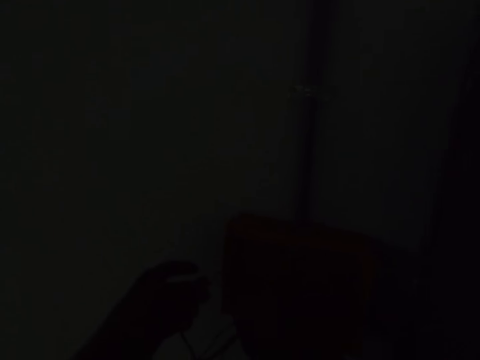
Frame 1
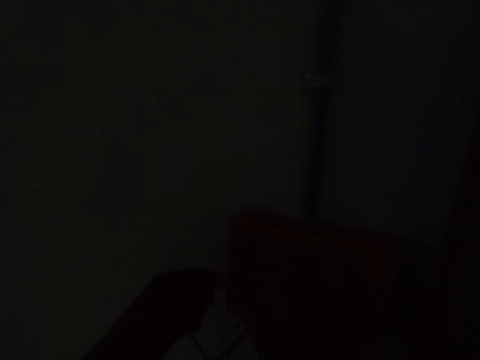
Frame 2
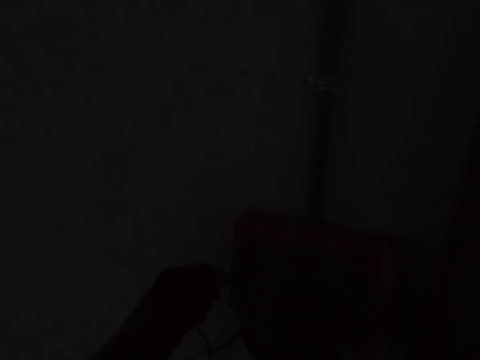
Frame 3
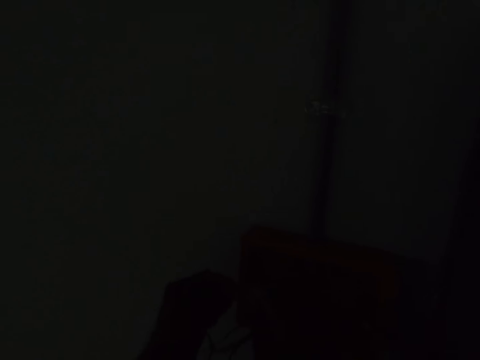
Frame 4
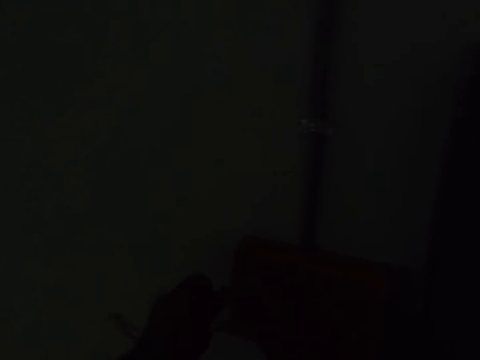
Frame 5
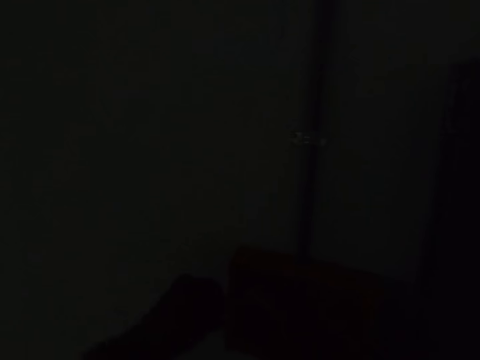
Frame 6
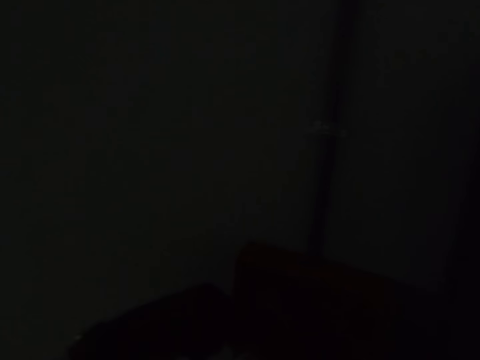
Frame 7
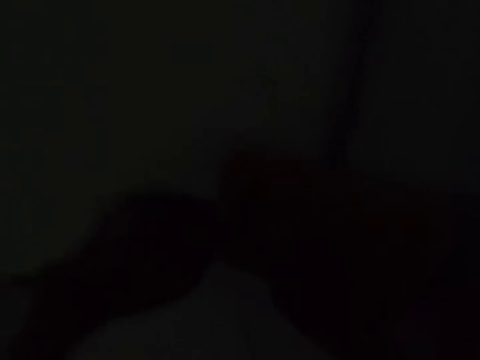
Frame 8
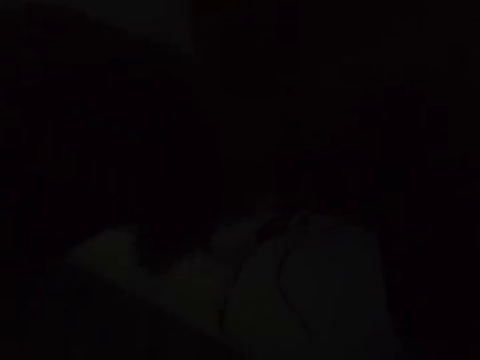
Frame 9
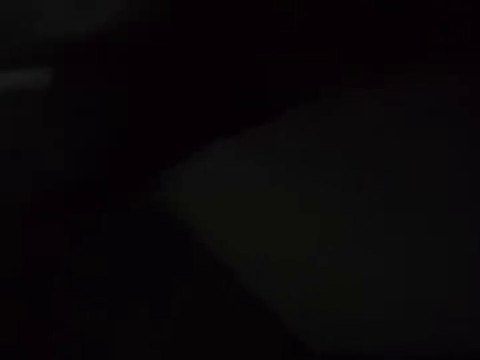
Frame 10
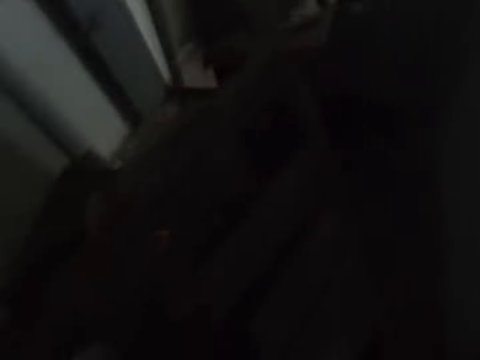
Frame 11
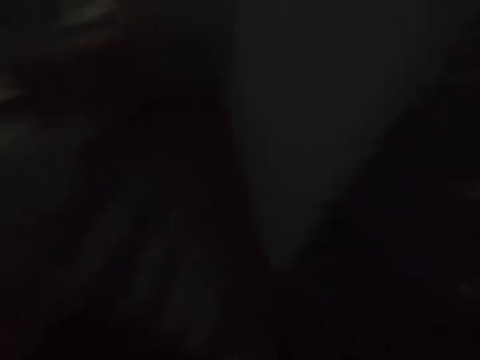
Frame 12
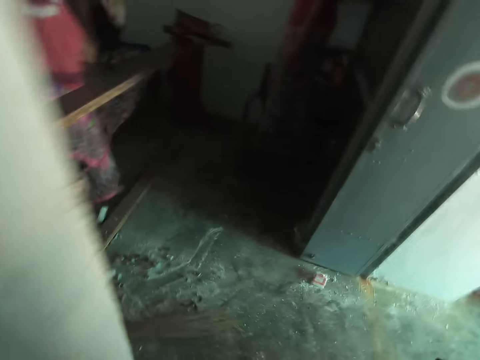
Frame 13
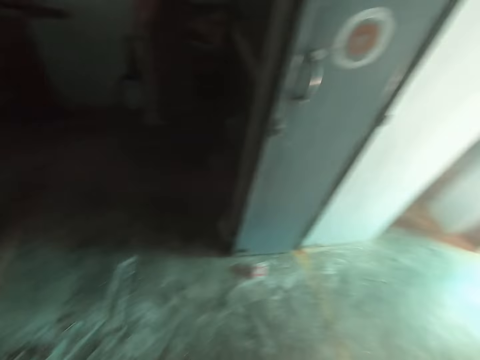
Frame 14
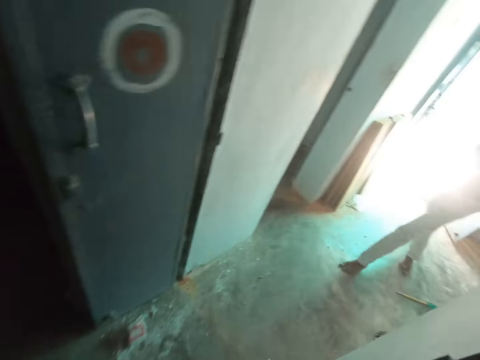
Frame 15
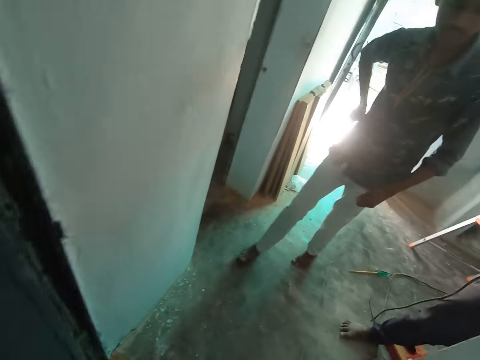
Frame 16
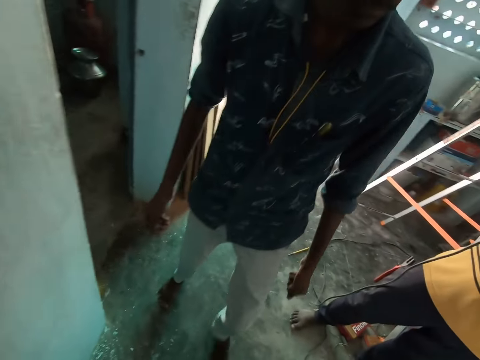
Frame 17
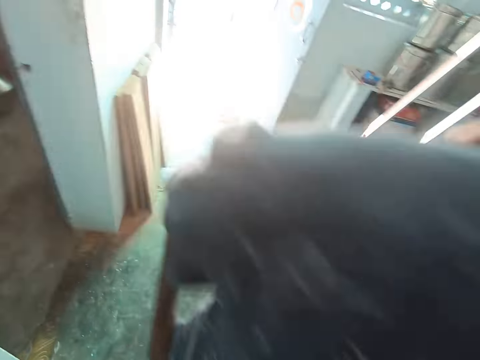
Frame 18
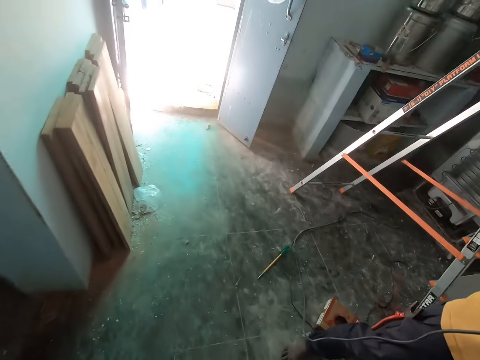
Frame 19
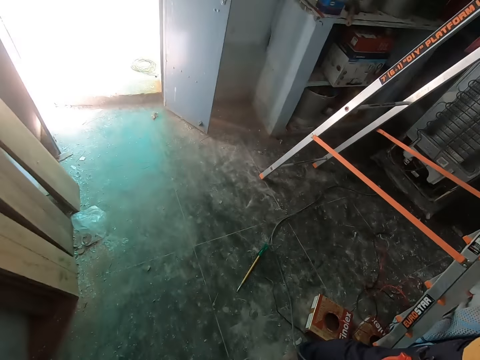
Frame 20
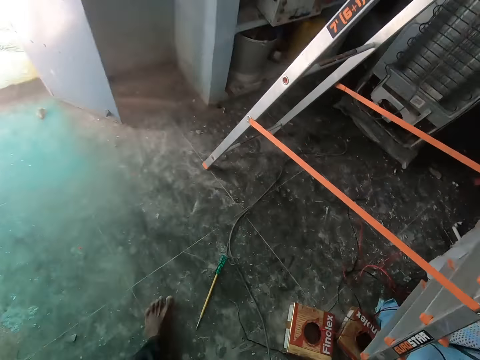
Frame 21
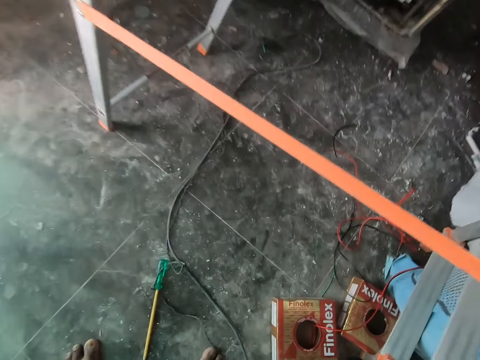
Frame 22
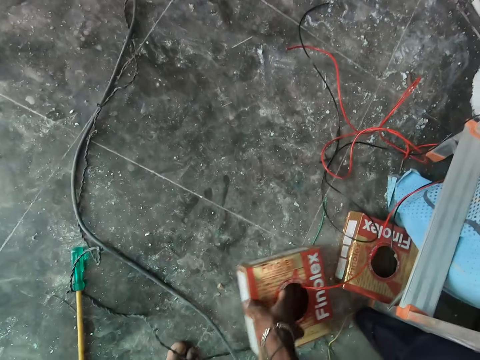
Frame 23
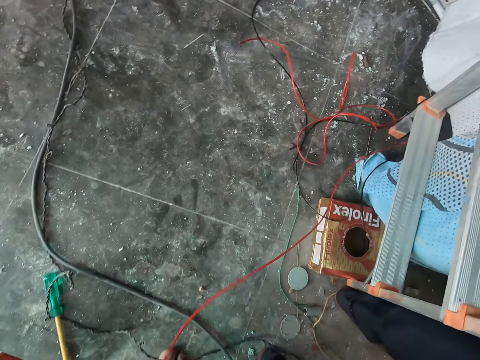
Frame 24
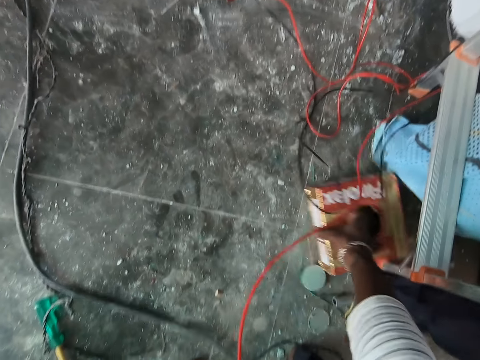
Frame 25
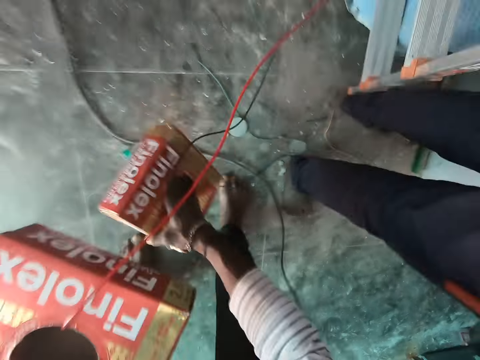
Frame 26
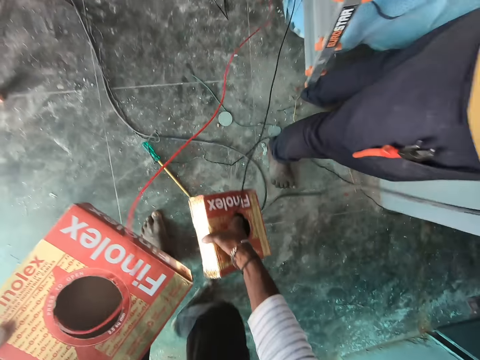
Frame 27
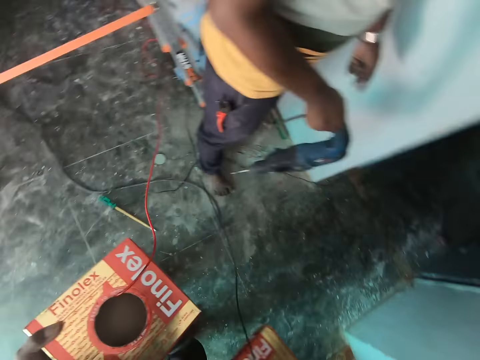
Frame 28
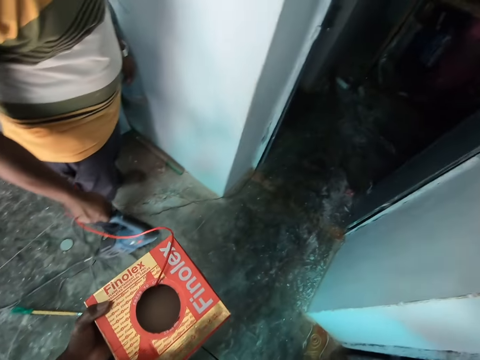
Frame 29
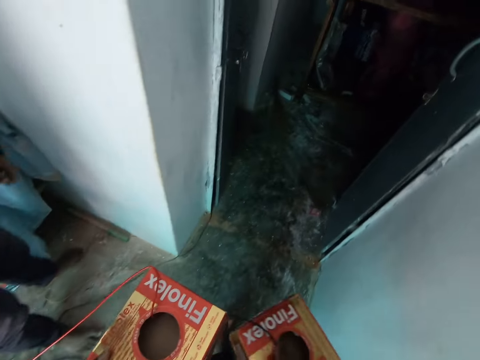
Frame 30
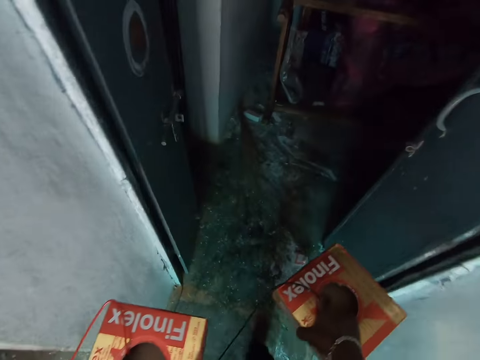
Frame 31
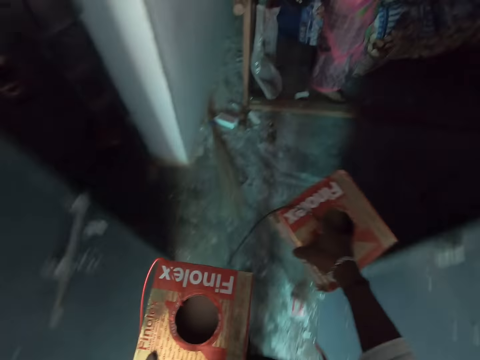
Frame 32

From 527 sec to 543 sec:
The camera wearer joins the wire. They walk around. They pick up a box, pick up another box, walk around and walk back.

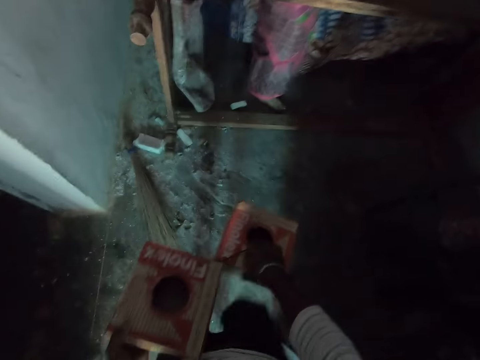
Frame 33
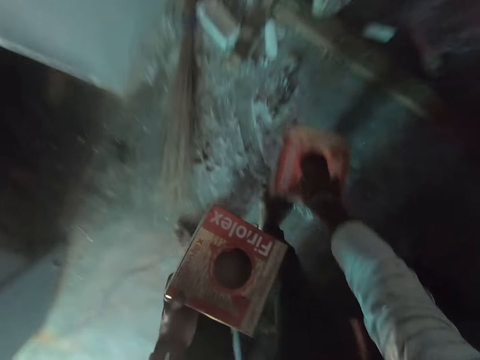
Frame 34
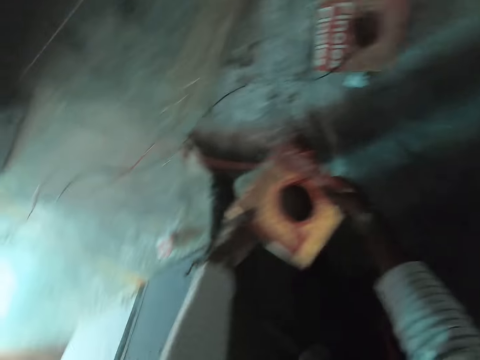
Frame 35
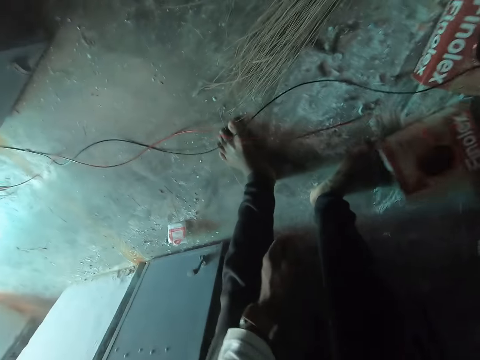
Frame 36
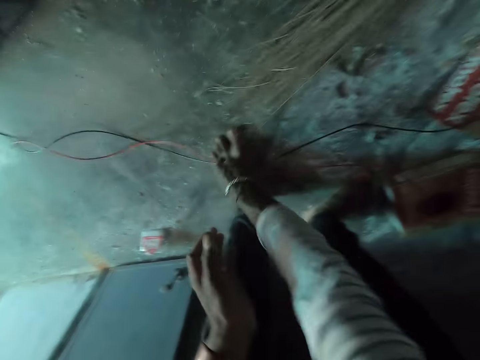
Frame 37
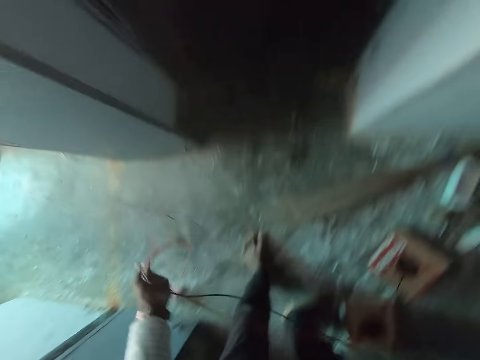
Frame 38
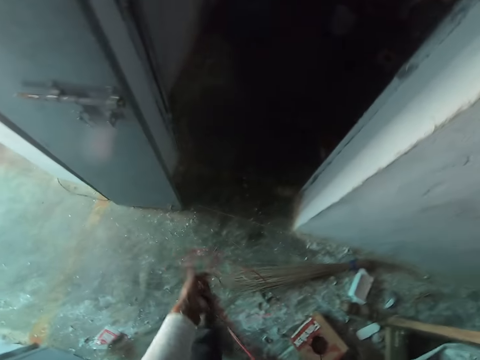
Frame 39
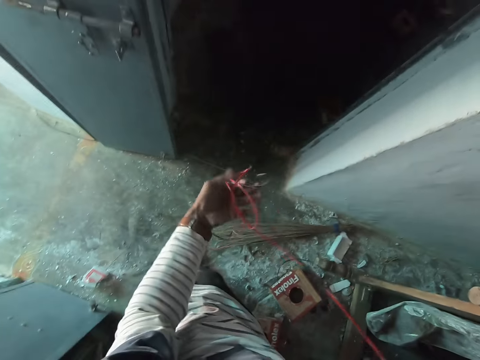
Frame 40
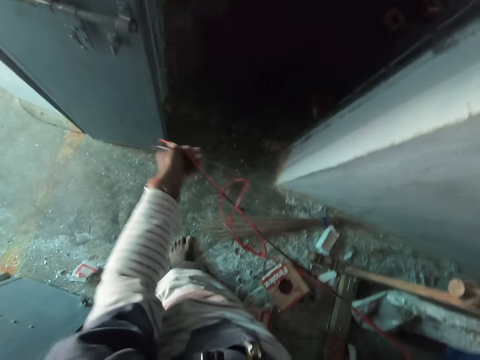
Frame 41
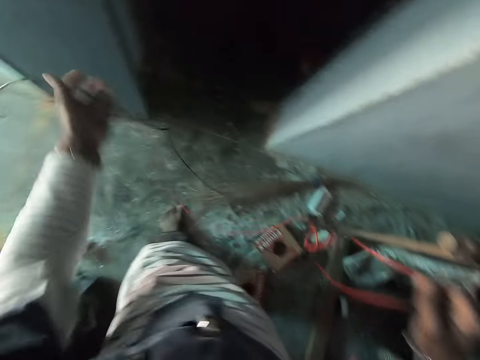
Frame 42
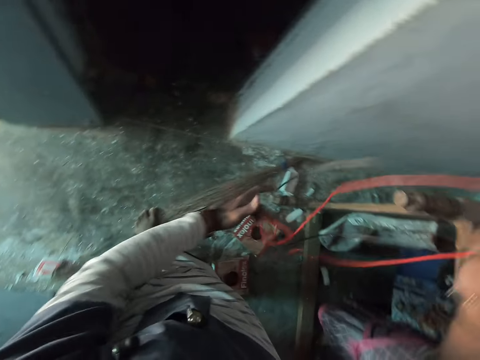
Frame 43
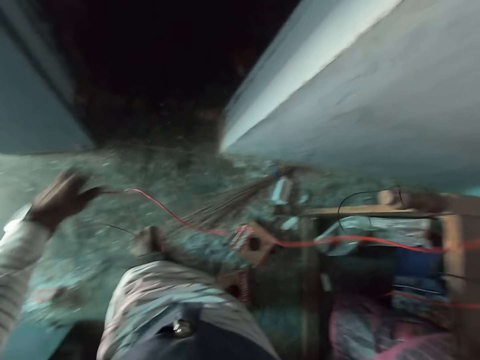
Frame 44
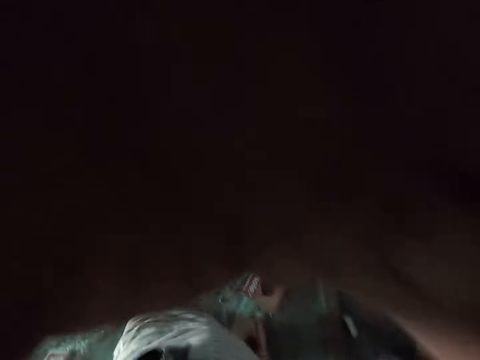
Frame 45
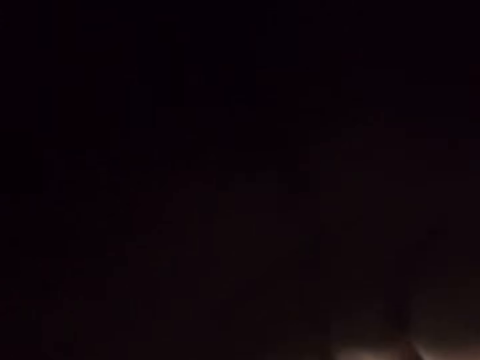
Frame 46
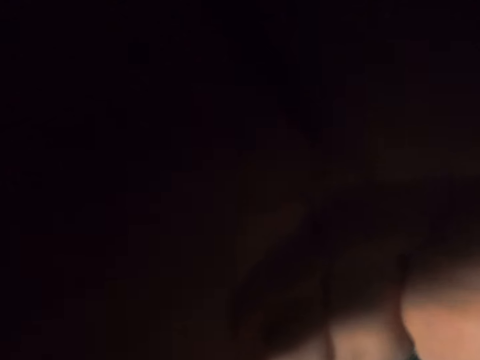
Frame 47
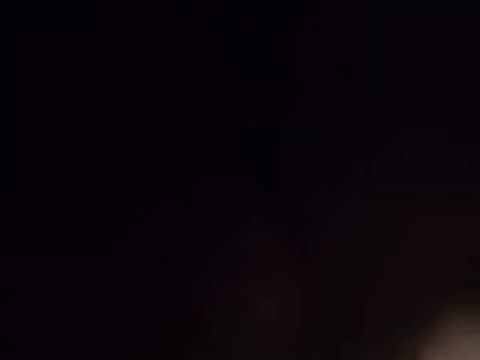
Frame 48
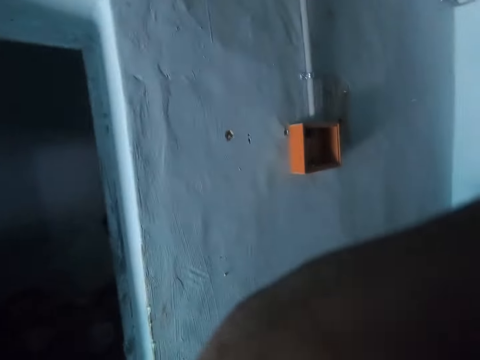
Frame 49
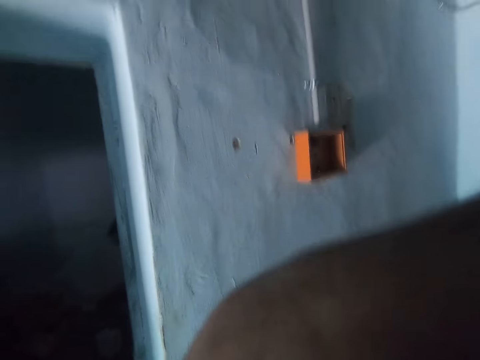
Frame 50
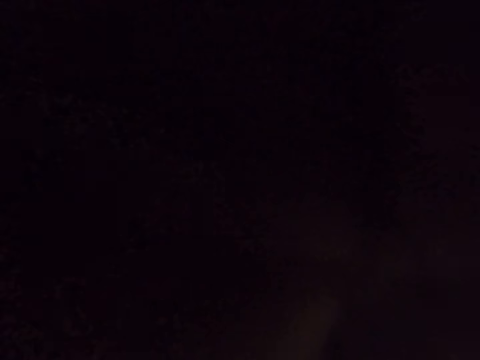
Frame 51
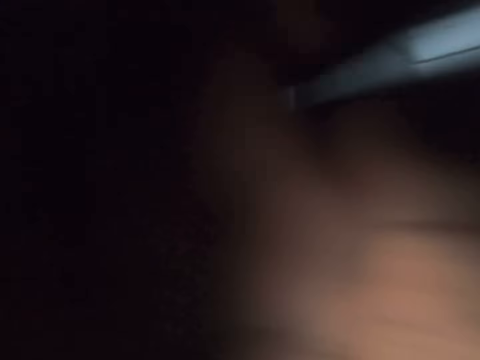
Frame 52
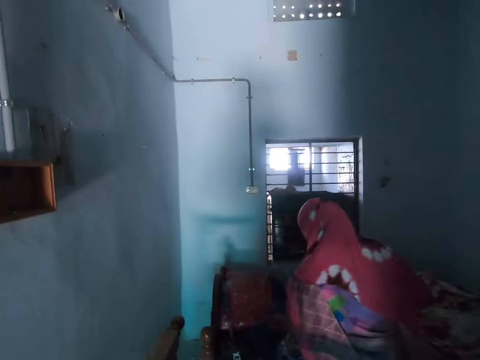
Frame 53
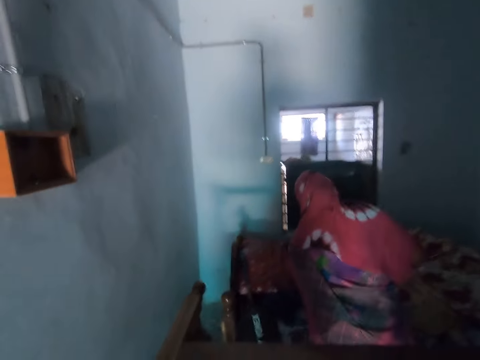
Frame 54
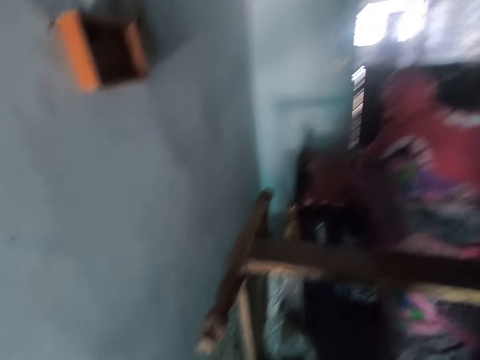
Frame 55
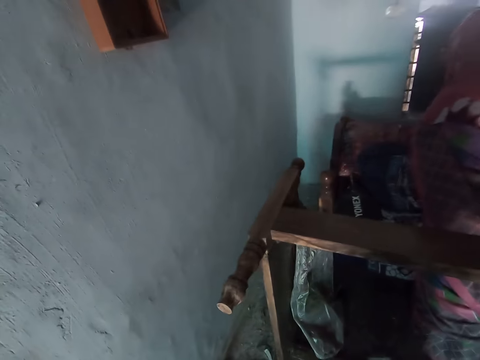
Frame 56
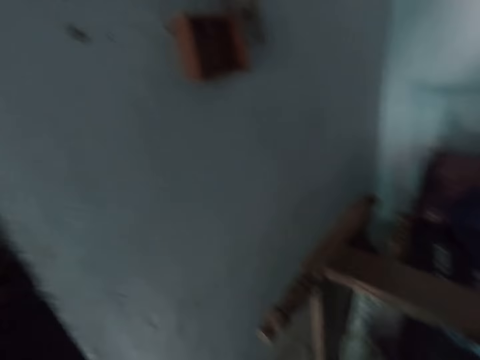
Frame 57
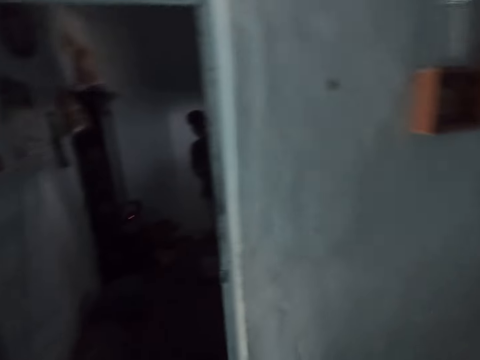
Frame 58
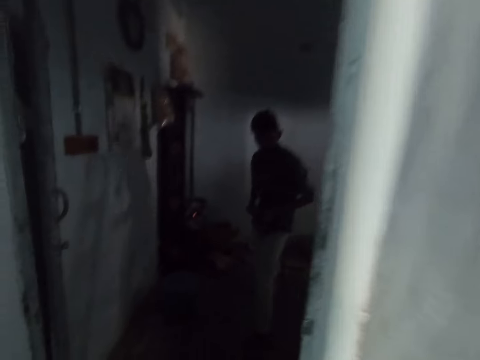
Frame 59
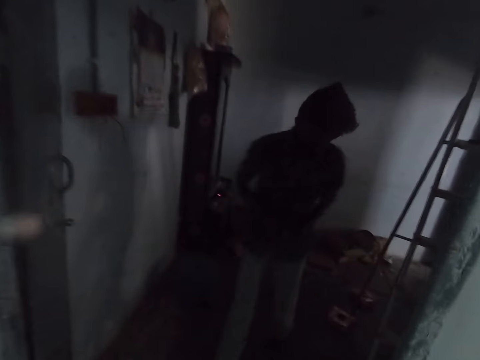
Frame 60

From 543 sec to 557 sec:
The camera wearer drops the box down. They drop another box down. They pick up the cable and pull the cable. They adjust the camera. They look around. They look around the room.
